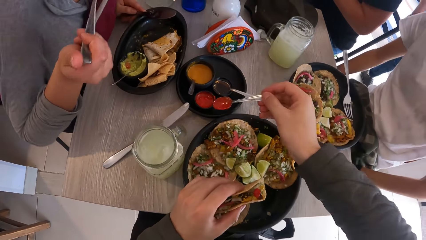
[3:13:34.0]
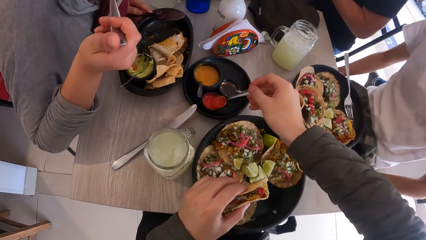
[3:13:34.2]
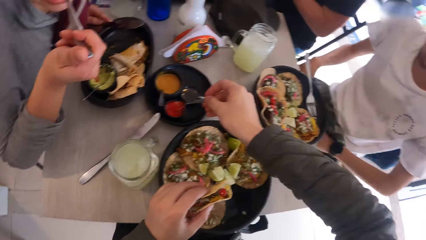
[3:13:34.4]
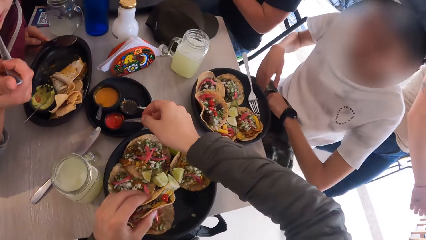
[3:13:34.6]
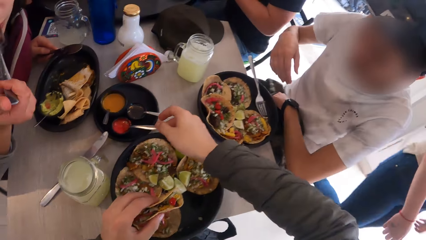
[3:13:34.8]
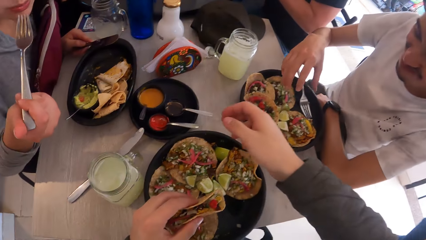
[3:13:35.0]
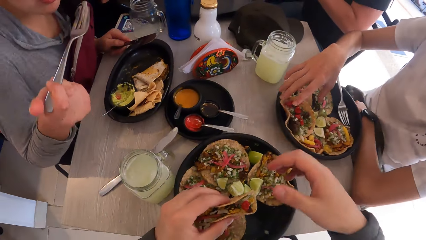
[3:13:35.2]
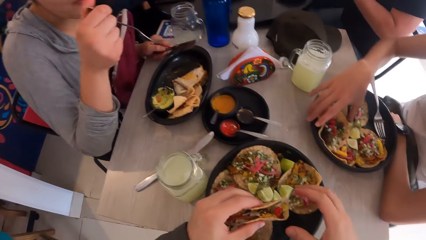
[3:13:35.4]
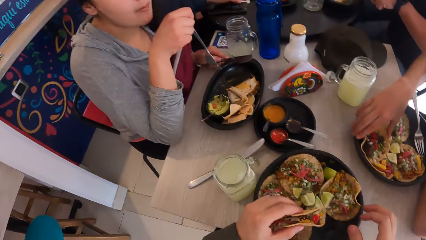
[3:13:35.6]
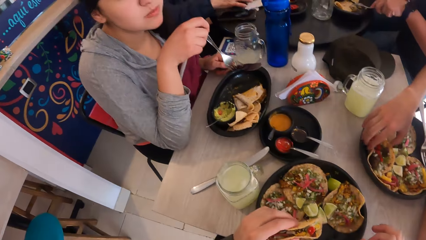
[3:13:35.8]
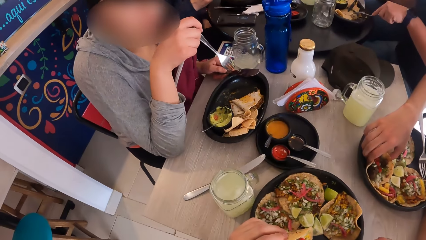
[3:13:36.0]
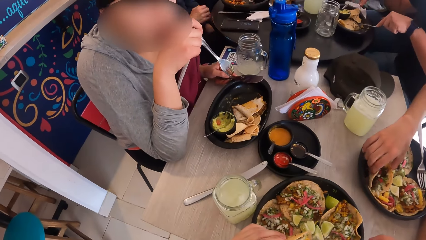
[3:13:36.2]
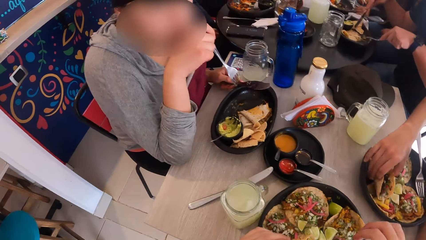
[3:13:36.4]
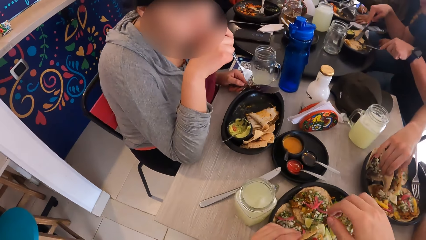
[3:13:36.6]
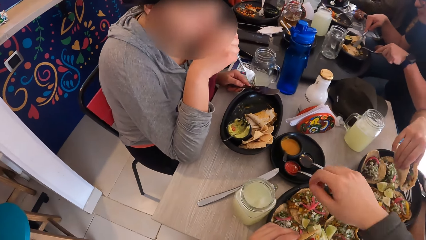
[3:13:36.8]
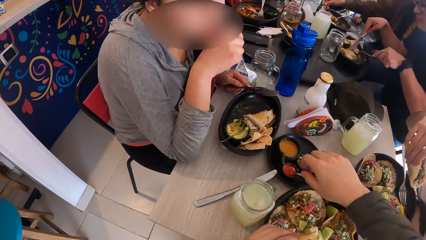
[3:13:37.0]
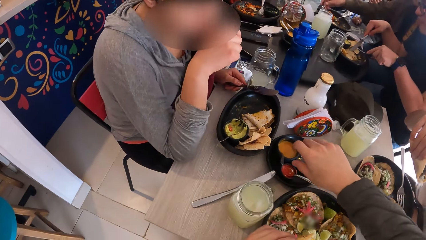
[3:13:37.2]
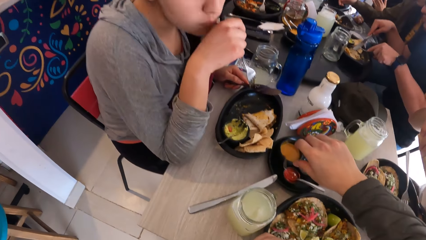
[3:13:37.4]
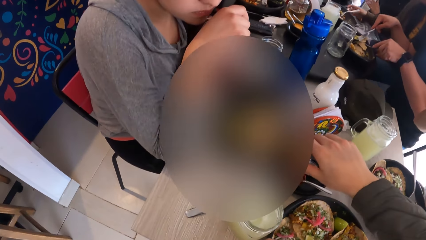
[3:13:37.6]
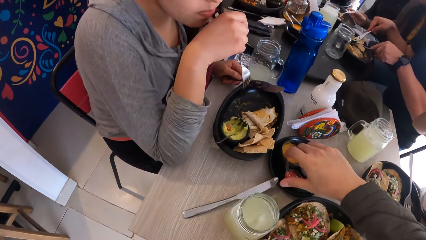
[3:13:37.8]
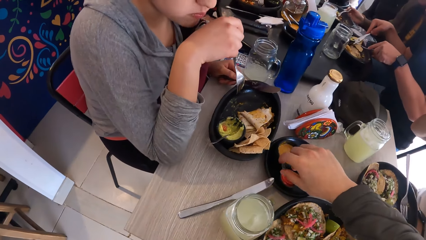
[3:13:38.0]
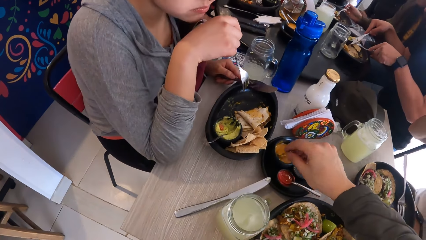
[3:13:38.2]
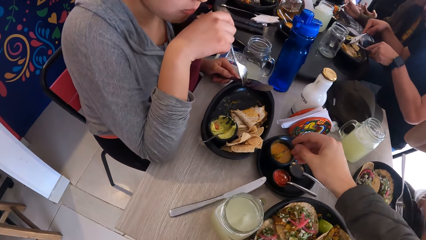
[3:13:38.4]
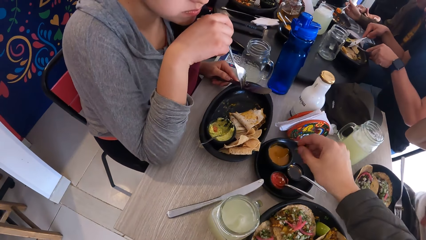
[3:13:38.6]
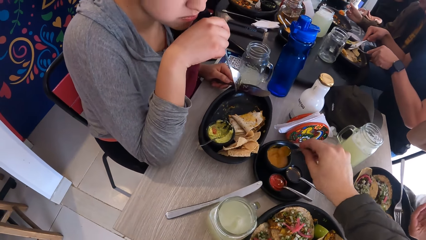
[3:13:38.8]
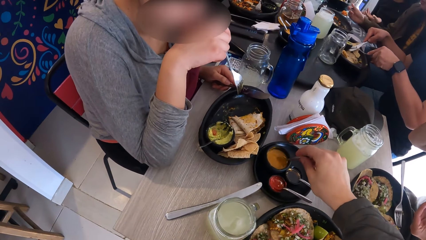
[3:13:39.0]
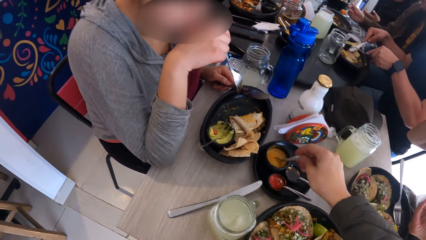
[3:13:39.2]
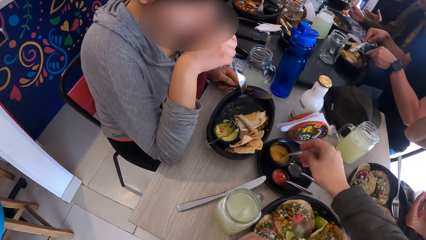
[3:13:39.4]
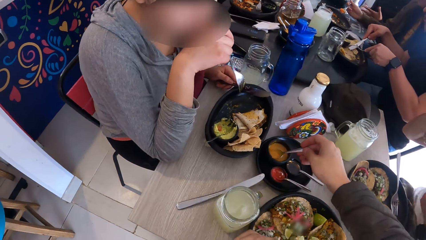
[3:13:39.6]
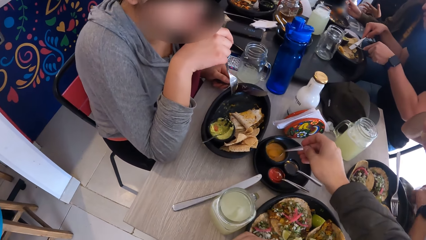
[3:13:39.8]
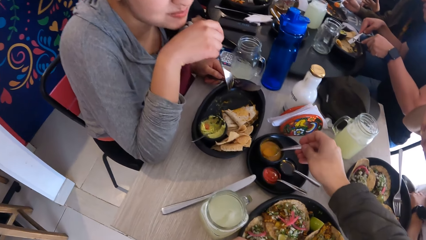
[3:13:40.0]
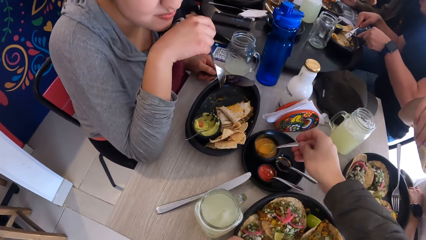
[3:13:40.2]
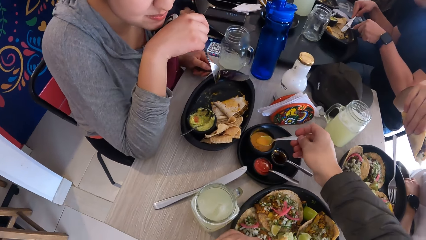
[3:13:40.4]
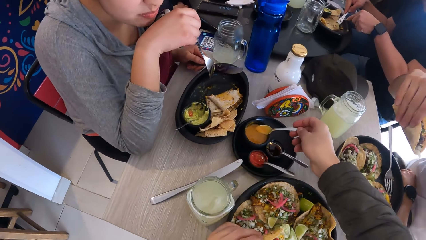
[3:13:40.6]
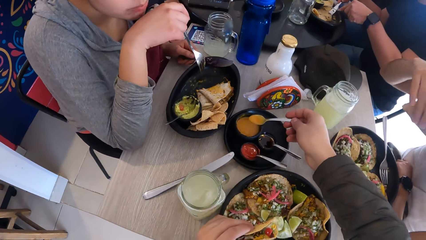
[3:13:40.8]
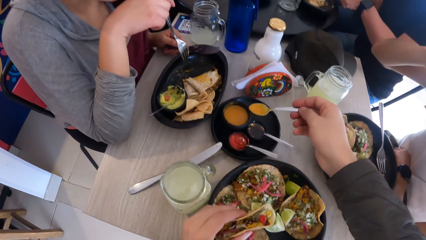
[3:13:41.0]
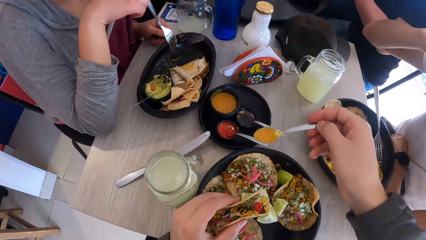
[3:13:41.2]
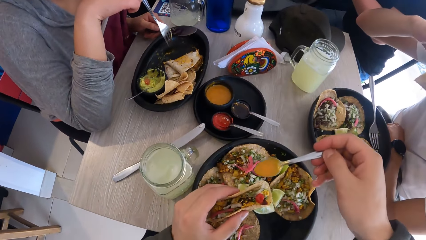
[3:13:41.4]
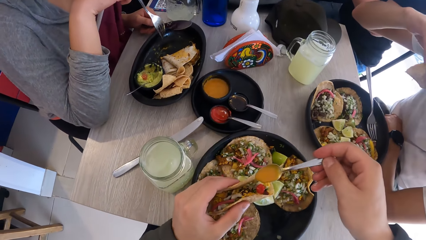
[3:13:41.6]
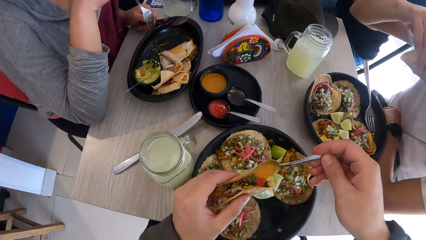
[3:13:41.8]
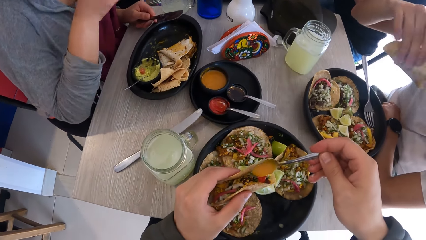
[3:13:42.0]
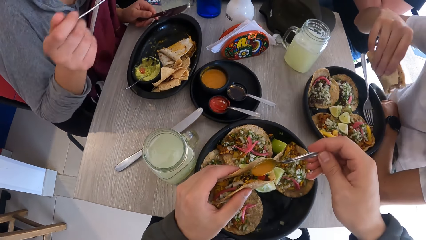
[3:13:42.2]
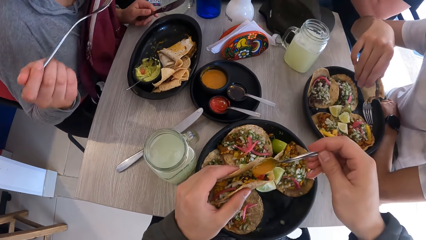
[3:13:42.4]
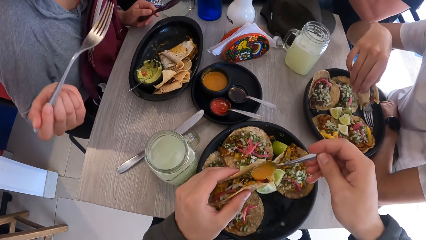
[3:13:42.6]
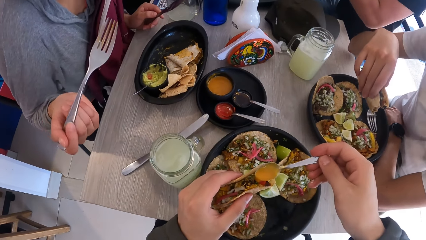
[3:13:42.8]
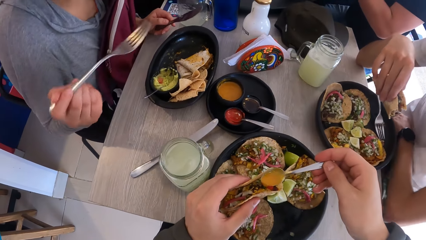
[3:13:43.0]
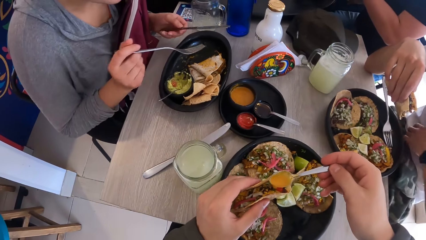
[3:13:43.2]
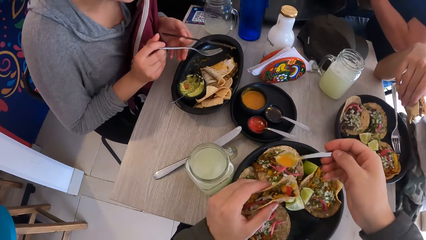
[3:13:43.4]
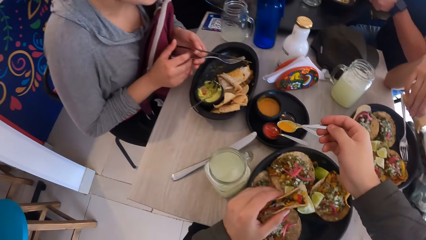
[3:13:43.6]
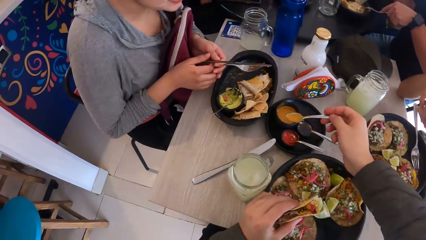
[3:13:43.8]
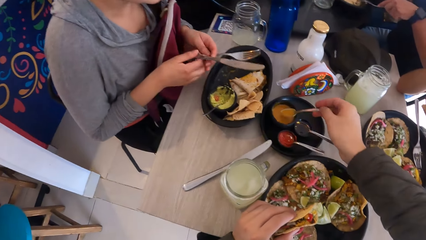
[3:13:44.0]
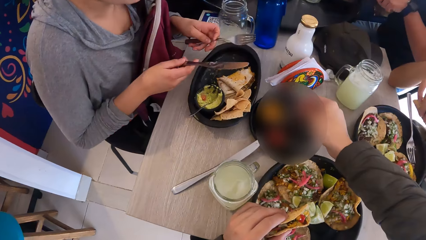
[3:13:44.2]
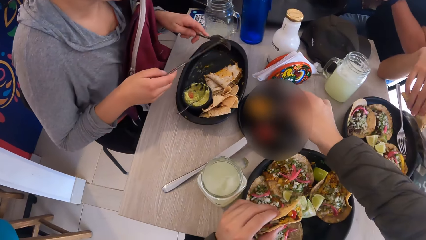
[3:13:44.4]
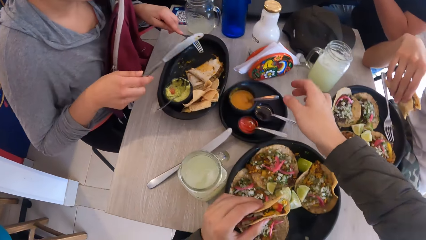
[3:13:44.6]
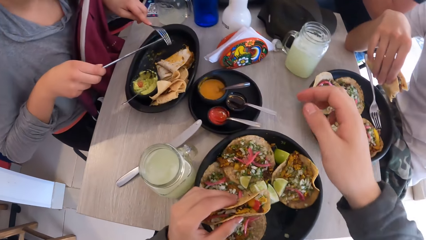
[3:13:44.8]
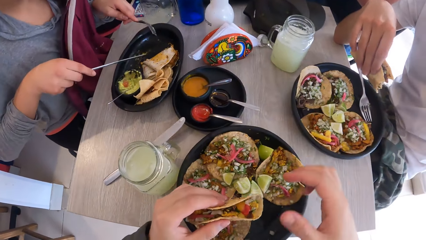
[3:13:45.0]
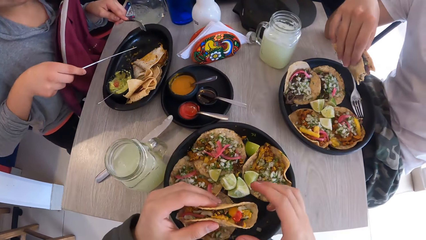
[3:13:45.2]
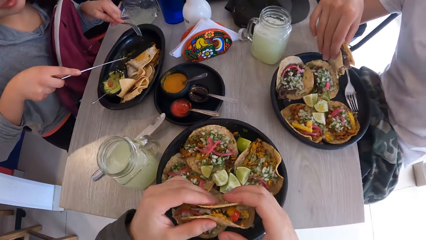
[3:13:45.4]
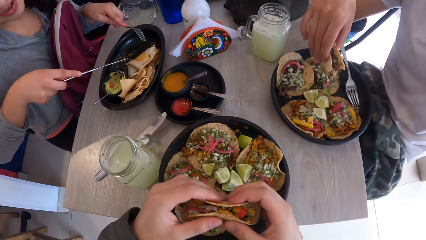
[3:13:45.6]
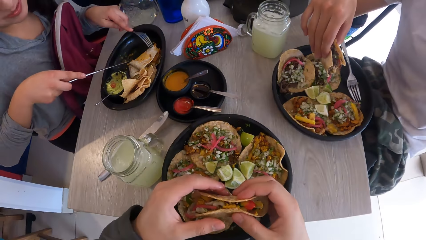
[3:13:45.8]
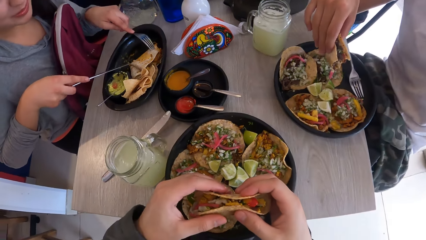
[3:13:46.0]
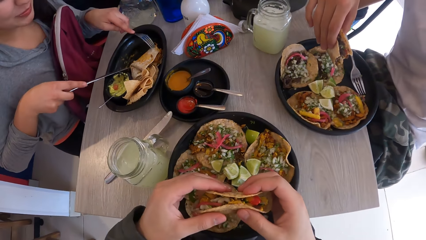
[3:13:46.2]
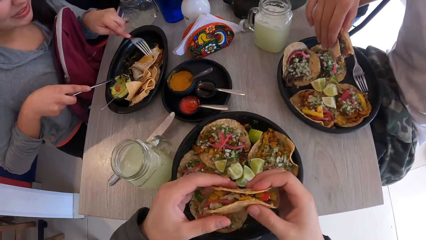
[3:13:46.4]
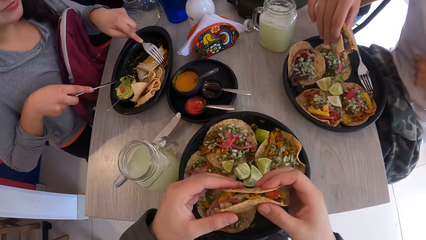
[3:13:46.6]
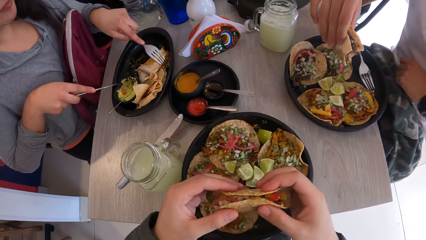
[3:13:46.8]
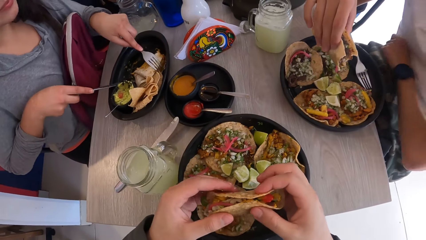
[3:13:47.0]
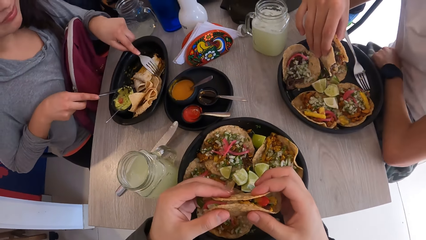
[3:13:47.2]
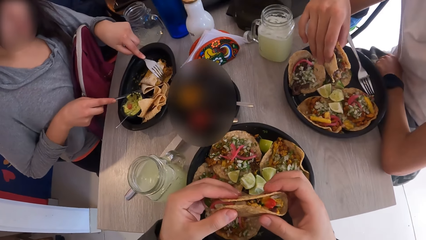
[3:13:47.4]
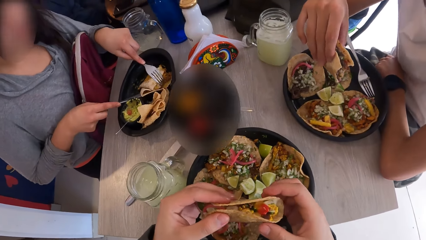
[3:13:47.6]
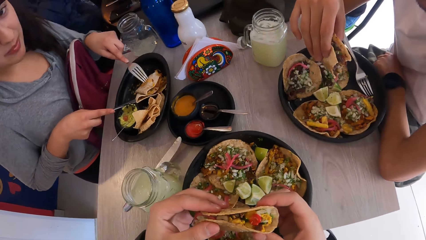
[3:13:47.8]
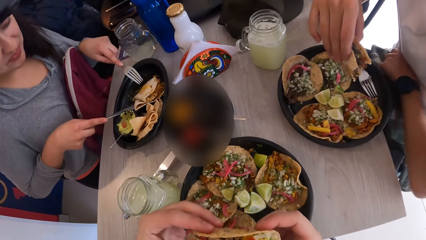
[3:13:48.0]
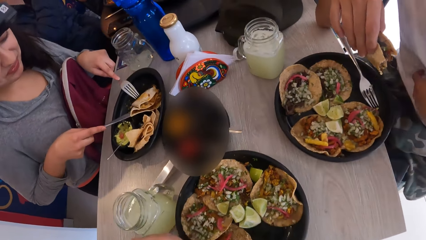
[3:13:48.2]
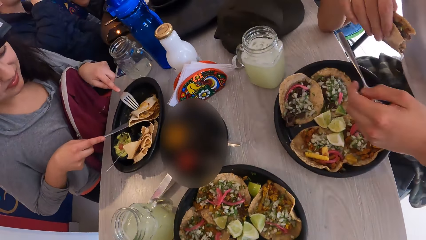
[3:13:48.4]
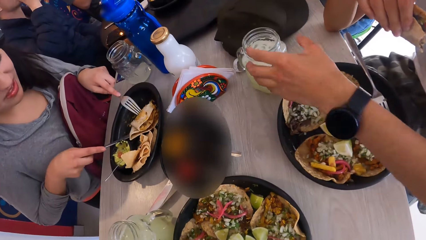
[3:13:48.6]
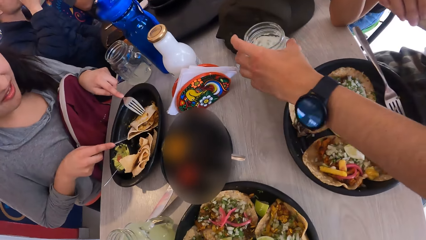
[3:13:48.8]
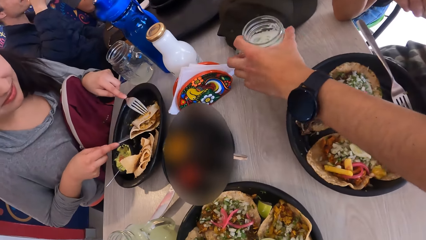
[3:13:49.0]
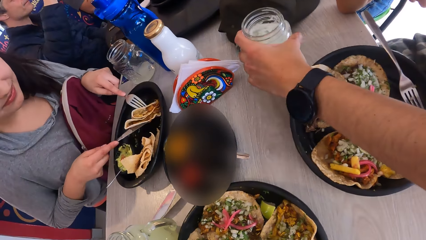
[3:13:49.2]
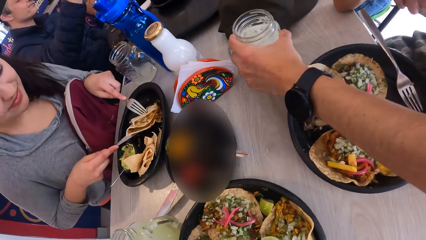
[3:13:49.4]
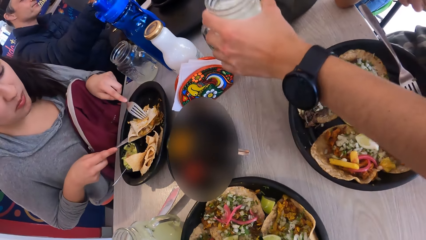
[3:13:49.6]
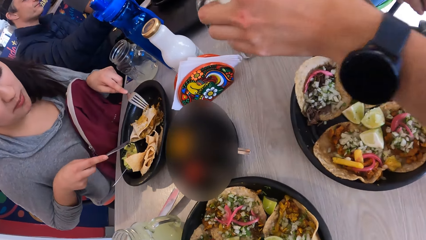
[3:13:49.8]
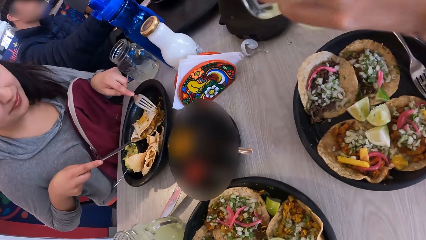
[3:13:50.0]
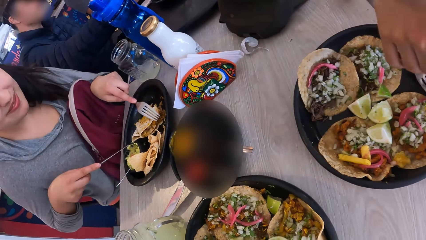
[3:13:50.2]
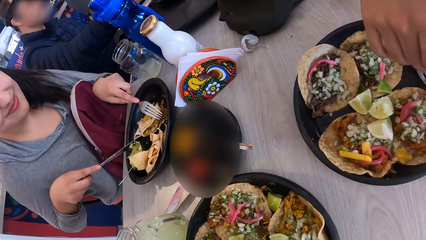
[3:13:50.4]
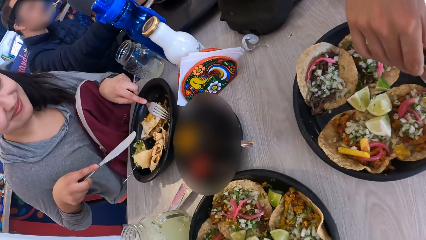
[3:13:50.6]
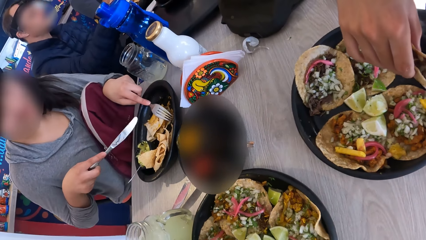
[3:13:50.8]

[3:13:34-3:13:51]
The camera wearer places the spoon in the bowl. They stare at a lady. They scoop condiment from the bowl. They add condiment on the food. They place the spoon in the bowl. They hold flat bread with both hands. A woman holds the flat bread with a fork. A man places his hand on the table. The camera wearer eats the taco with both hands. They look around. The man takes a mug of juice from the table with his left hand. The woman moves the flat bread with a knife.
